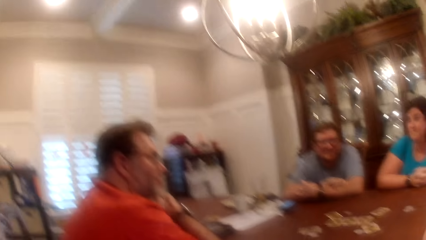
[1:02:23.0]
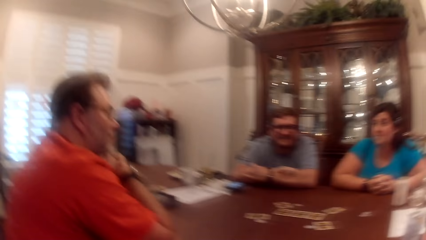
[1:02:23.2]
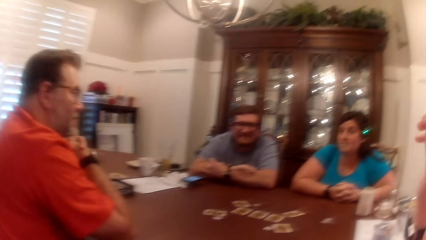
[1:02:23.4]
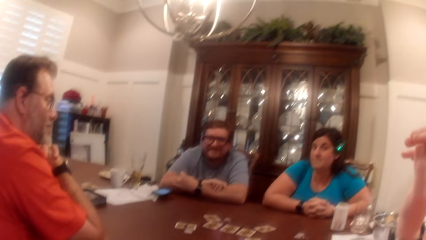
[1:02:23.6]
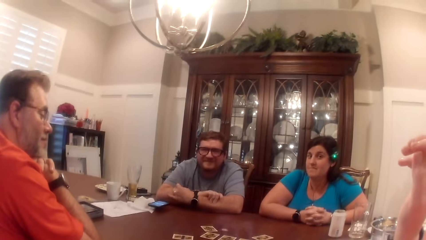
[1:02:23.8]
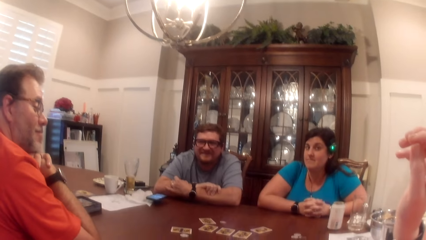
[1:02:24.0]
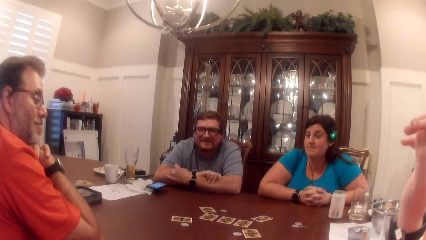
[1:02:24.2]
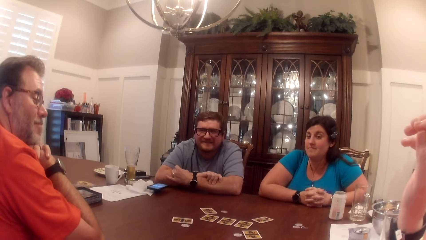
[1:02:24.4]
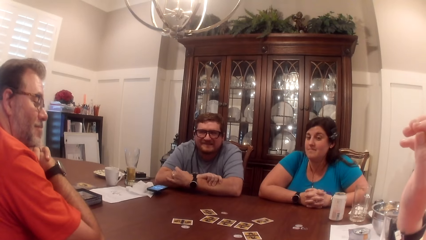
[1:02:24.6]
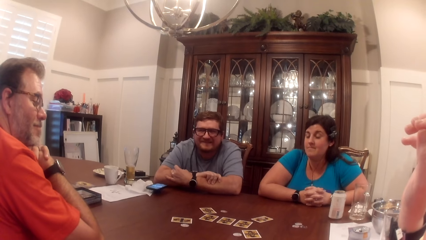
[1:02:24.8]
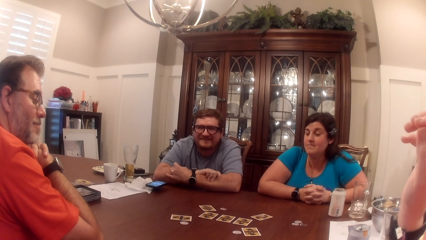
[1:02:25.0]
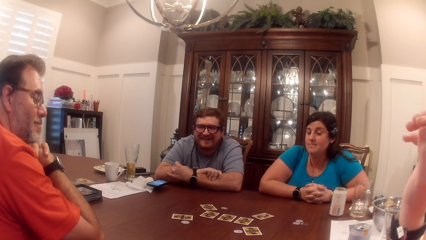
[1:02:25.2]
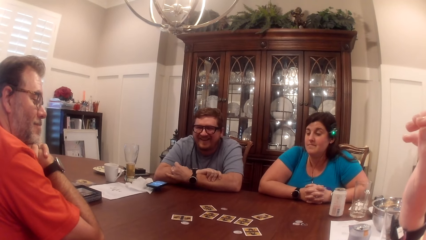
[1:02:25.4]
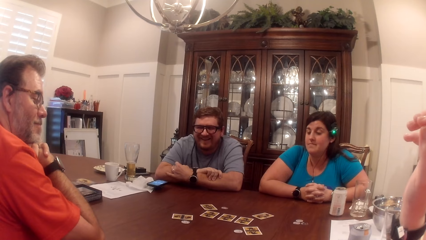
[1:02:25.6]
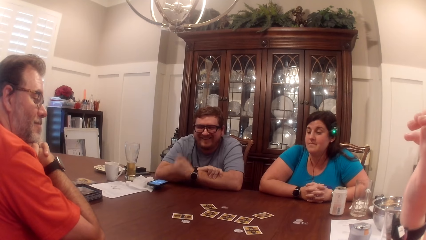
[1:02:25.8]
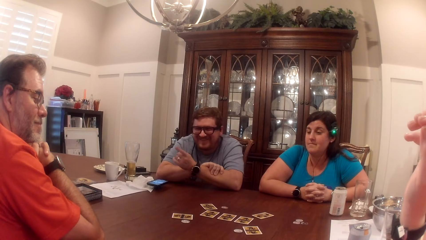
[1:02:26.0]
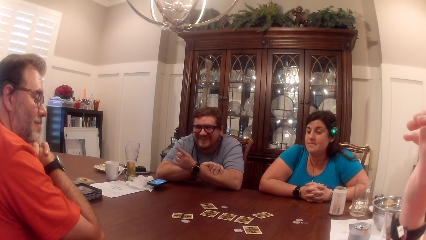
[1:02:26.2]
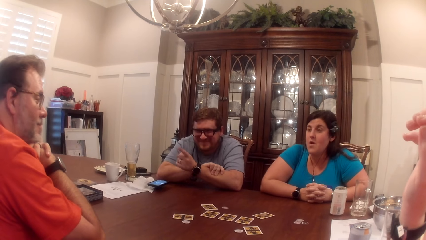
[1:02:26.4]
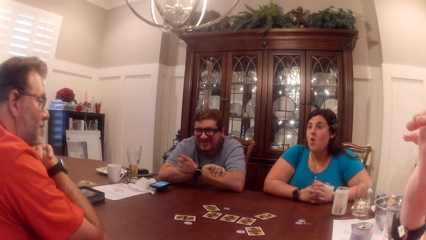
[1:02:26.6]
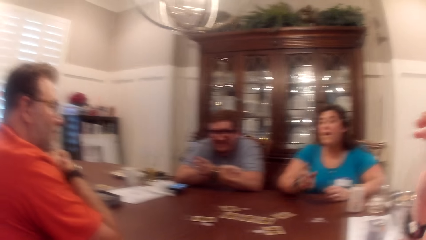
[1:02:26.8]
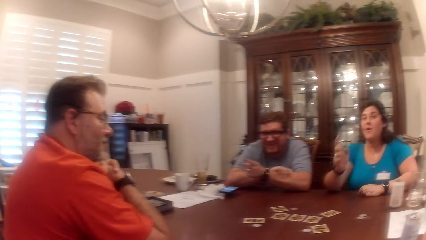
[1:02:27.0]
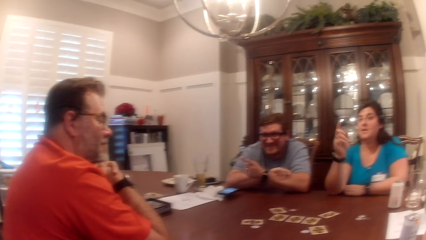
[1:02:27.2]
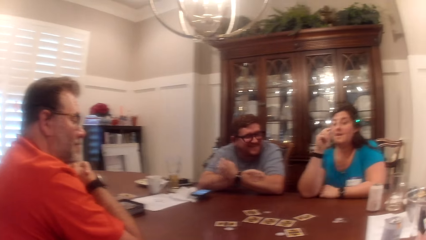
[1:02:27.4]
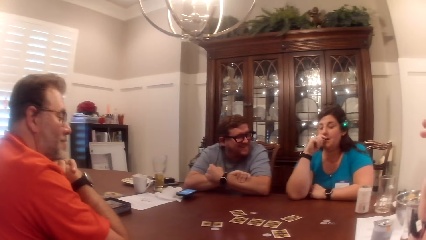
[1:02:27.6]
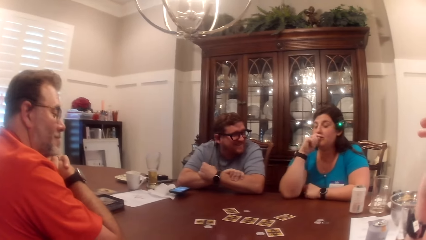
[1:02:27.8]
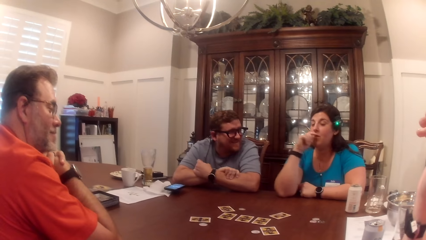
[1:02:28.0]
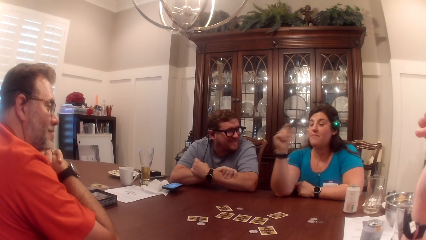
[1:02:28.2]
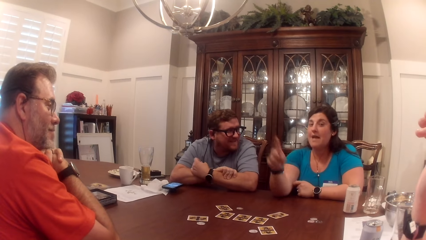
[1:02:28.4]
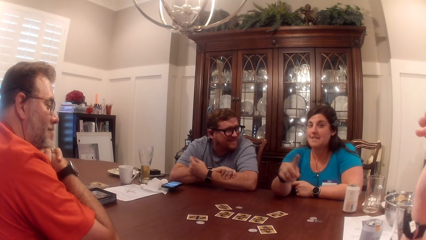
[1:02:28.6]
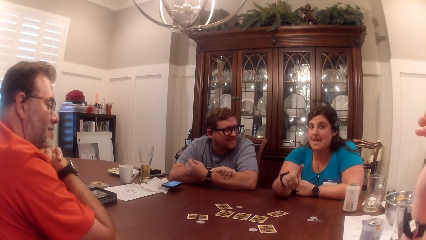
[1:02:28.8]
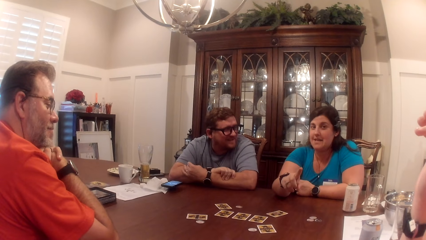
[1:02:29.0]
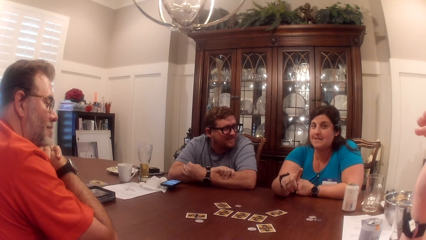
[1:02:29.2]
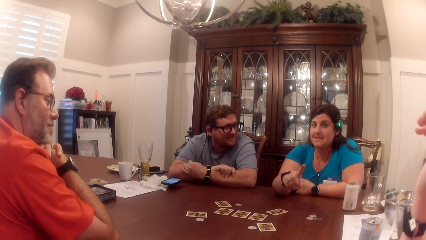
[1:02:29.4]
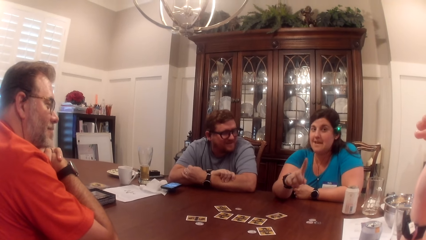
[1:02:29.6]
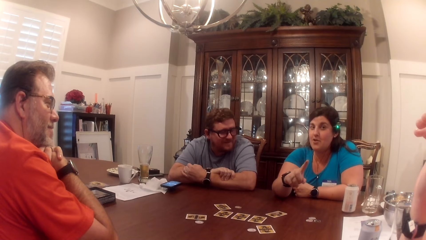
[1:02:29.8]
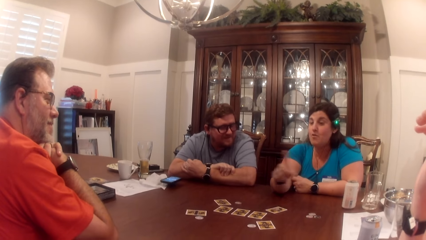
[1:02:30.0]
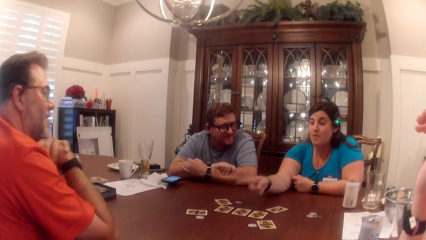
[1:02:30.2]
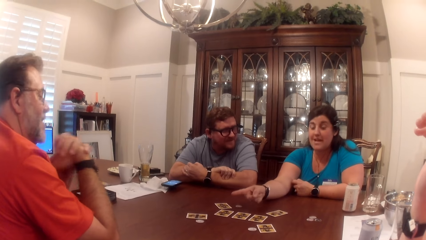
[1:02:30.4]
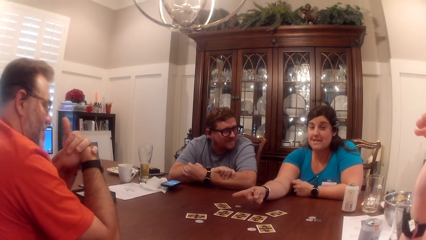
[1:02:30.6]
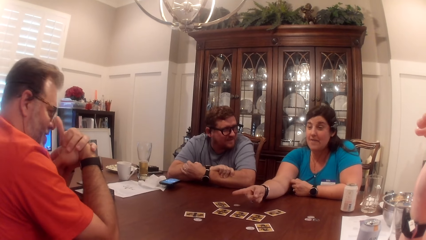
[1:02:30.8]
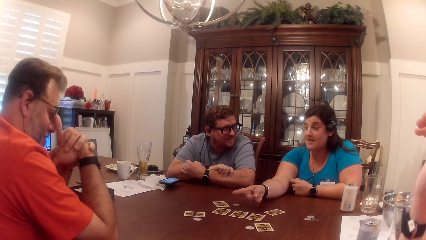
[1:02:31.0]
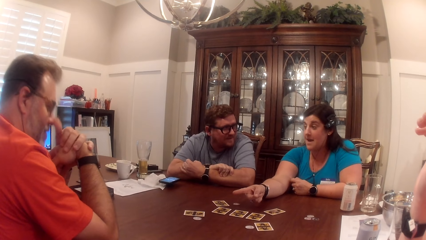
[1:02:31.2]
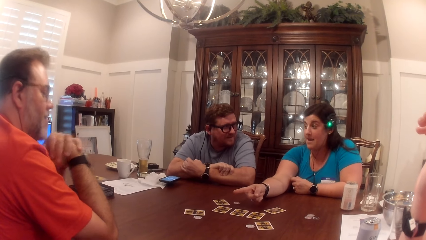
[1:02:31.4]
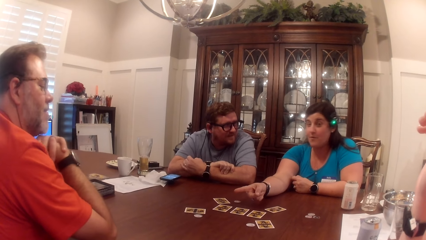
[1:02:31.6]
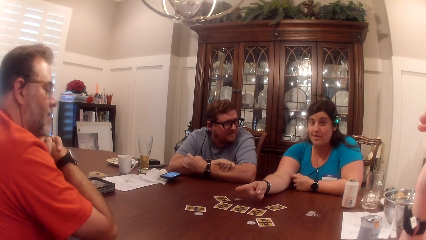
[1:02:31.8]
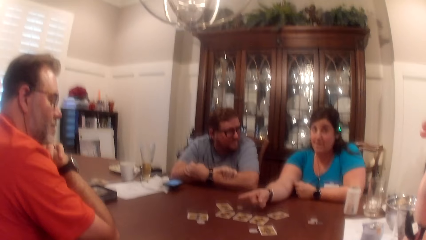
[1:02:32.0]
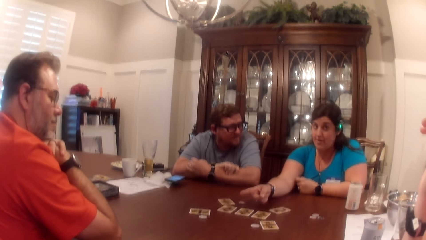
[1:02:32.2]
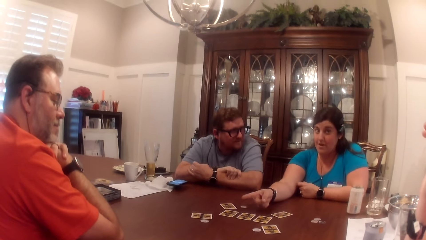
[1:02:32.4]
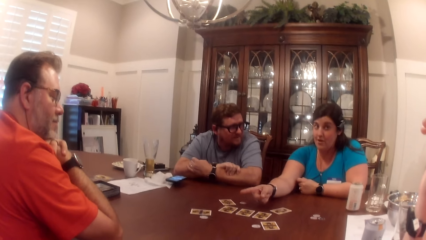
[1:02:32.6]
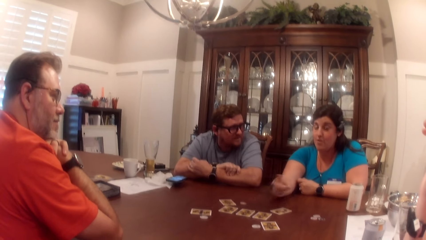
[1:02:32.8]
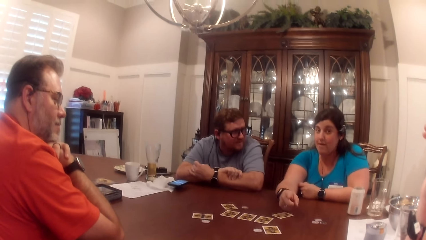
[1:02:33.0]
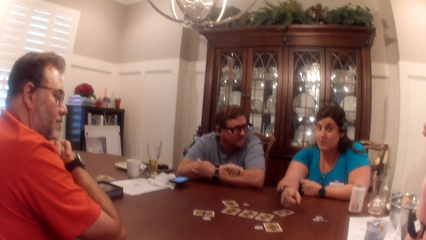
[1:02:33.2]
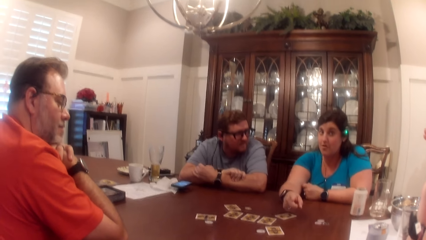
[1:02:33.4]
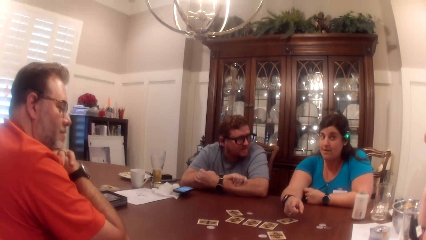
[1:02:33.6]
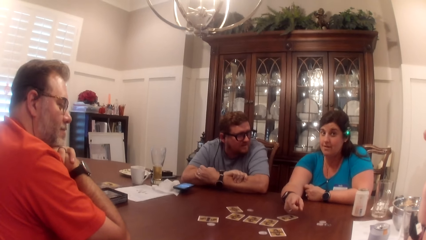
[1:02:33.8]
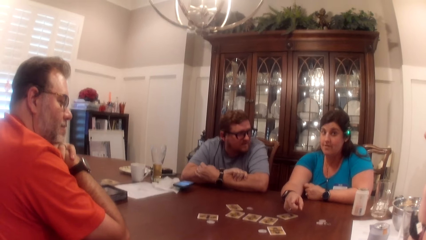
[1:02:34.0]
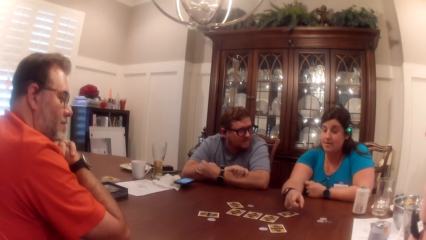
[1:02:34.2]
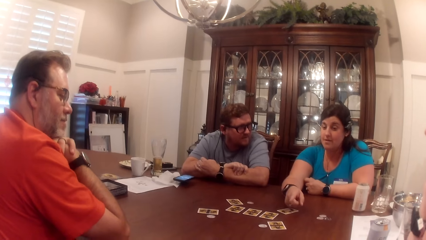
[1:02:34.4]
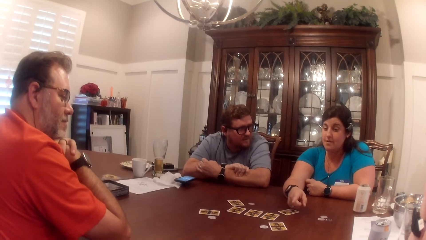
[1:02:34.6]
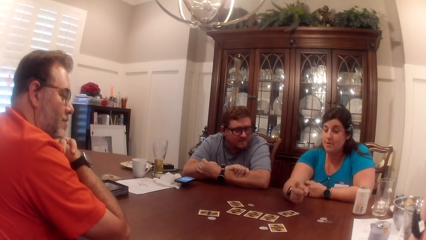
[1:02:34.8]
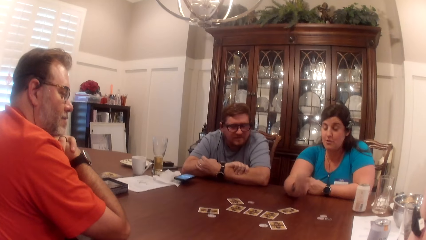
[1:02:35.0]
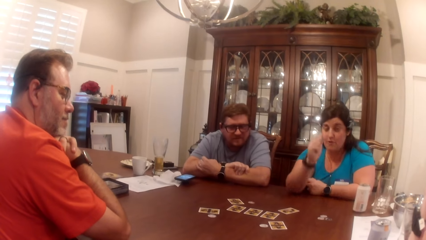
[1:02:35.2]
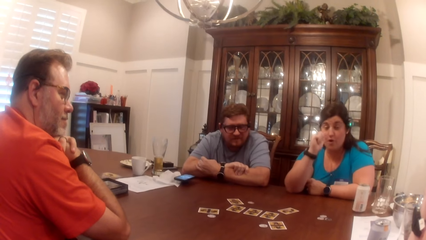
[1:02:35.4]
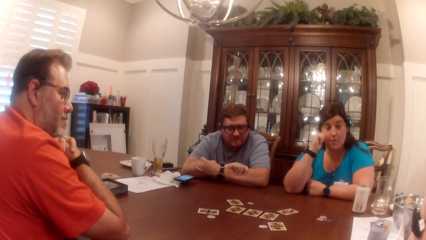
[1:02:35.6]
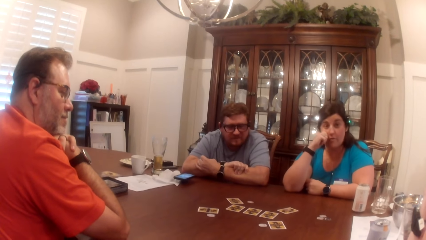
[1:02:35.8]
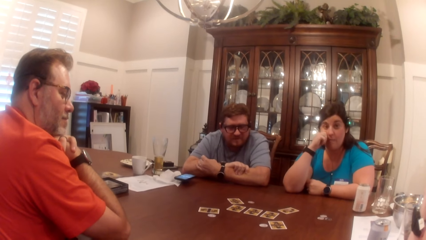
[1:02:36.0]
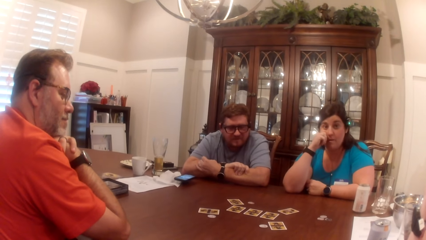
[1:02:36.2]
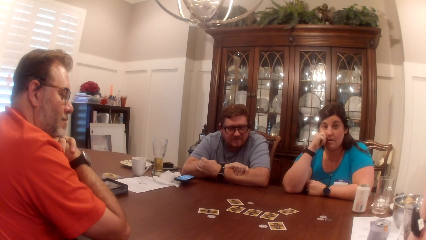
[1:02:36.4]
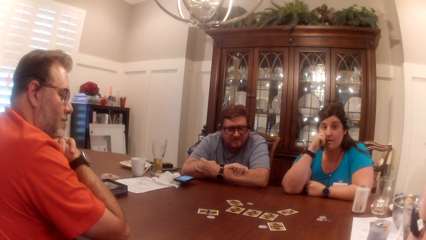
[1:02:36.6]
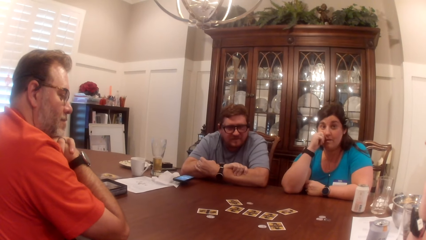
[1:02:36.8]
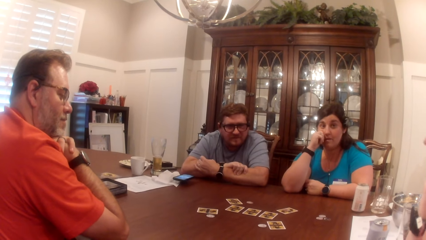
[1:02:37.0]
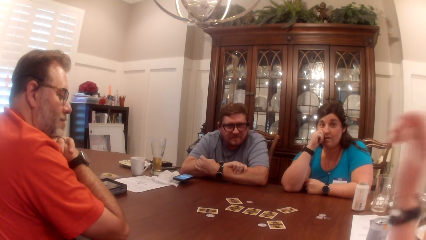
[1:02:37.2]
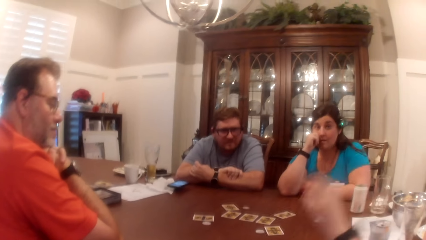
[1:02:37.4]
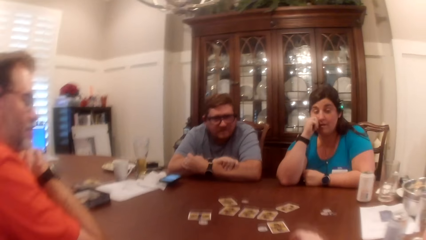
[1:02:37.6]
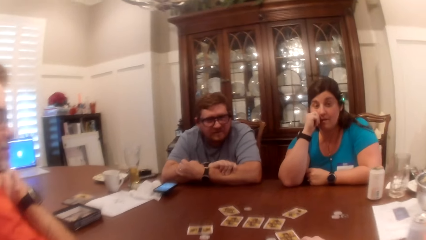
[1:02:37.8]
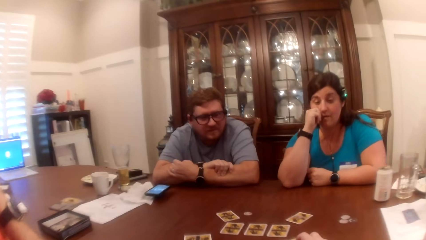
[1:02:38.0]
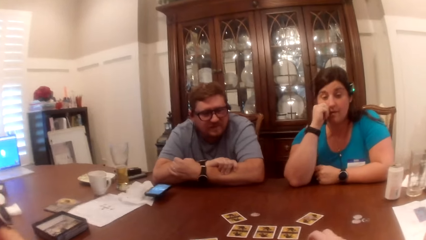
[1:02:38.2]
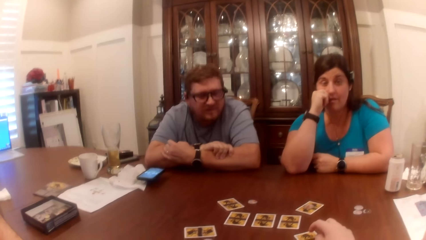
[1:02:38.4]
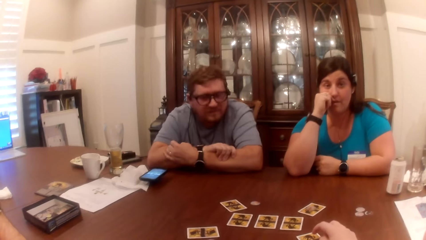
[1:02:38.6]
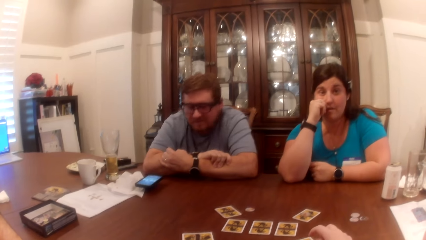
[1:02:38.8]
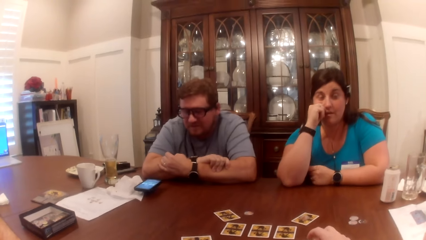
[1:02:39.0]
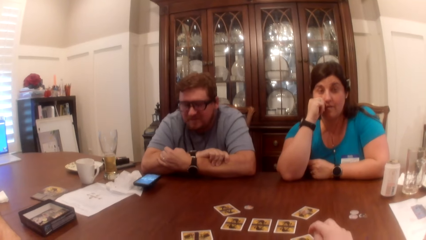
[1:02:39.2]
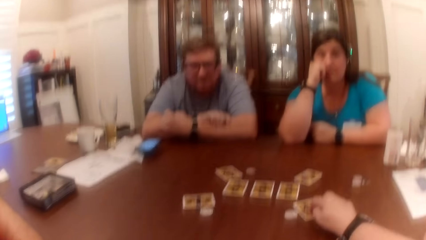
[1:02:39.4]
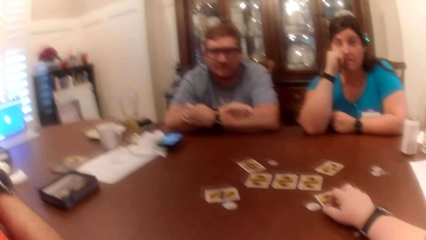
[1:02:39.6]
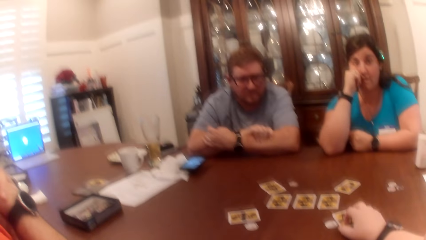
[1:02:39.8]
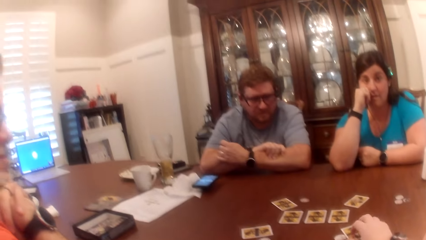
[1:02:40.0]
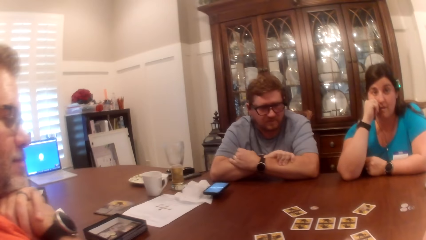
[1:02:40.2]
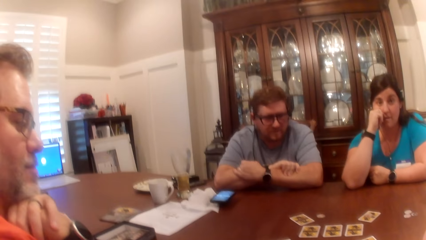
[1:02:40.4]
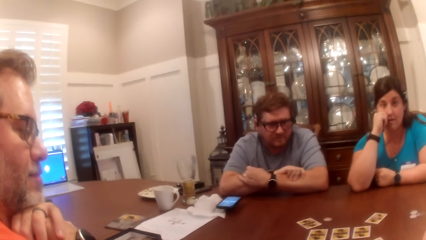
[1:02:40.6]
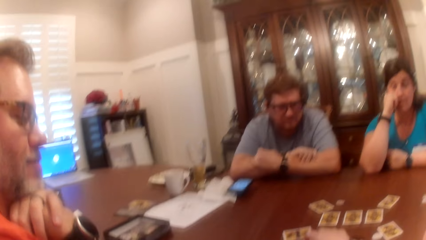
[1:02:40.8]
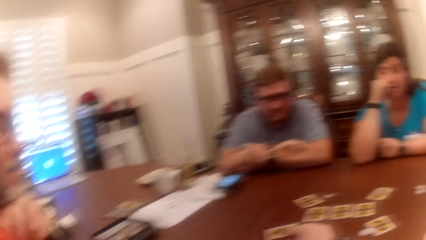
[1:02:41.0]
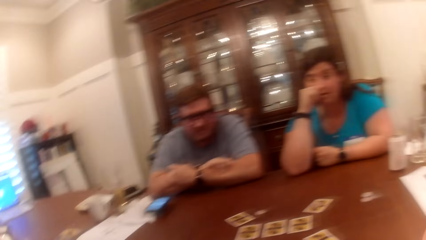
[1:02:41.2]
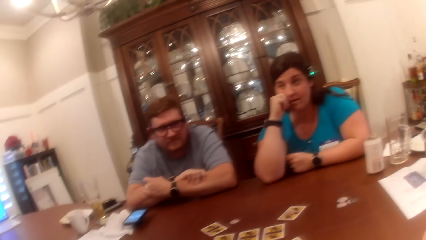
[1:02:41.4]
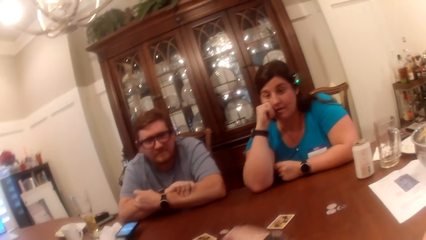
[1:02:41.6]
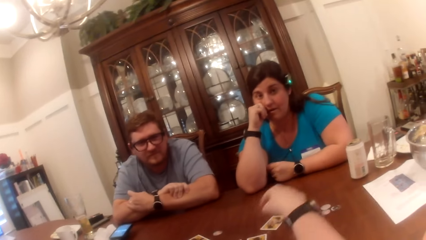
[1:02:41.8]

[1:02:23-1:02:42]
The woman touches her face with her right hand. The man adjusts his glasses with his right hand. A person points at the card. The woman places her right hand on her jaw. The camera wearer places her right hand on a card on the table. She adjusts the card.
